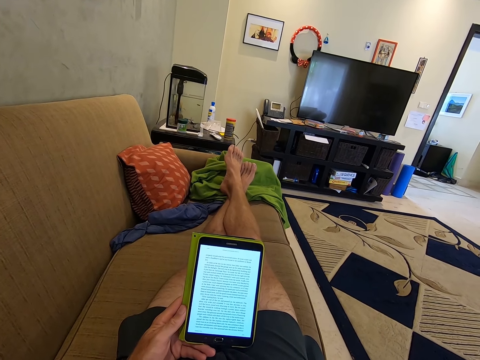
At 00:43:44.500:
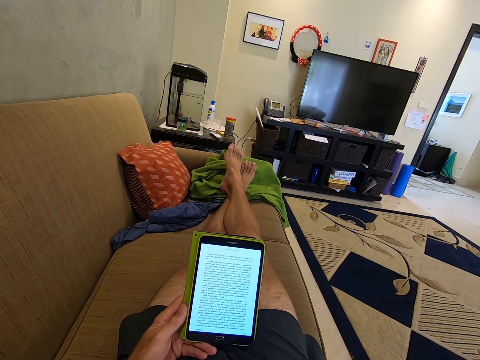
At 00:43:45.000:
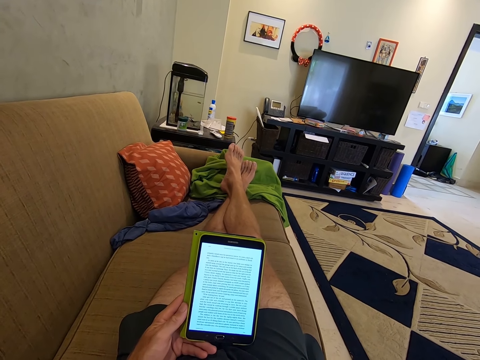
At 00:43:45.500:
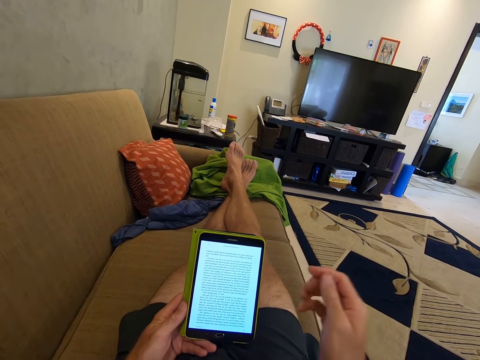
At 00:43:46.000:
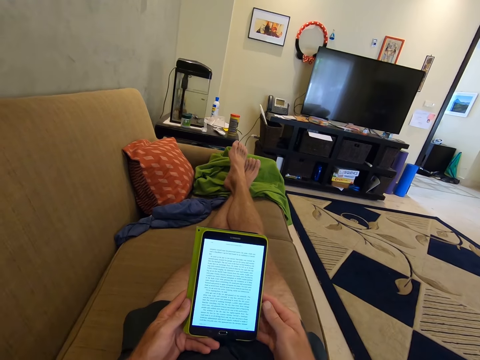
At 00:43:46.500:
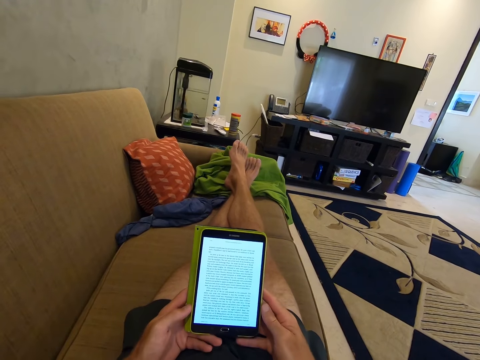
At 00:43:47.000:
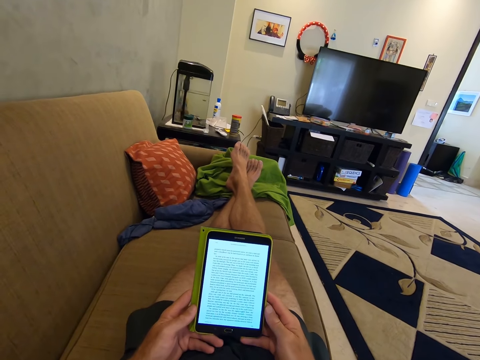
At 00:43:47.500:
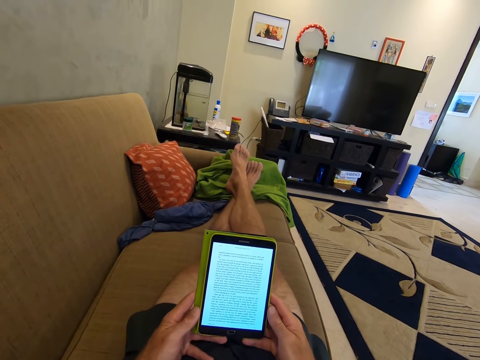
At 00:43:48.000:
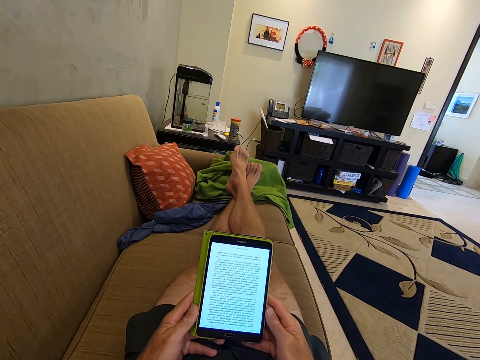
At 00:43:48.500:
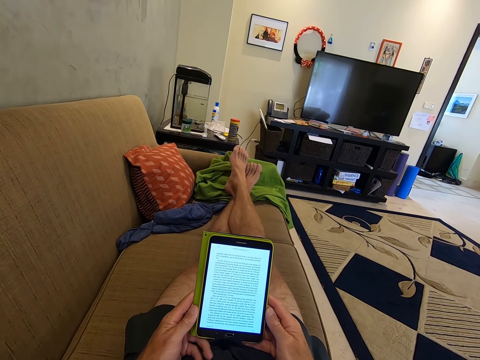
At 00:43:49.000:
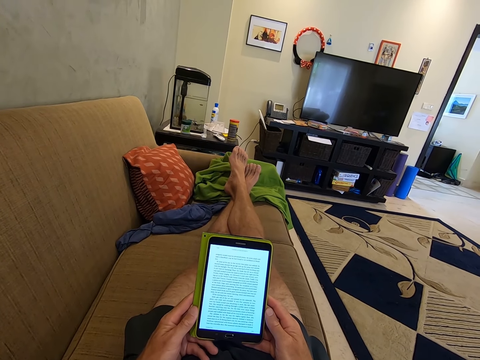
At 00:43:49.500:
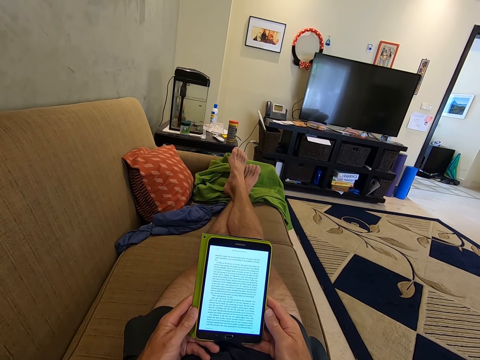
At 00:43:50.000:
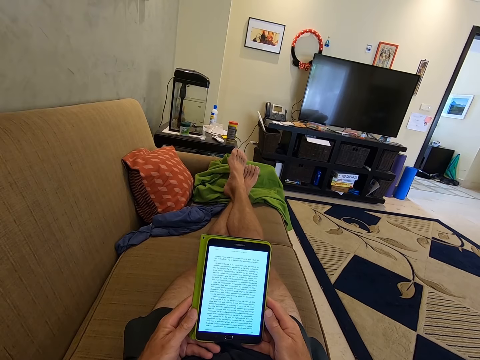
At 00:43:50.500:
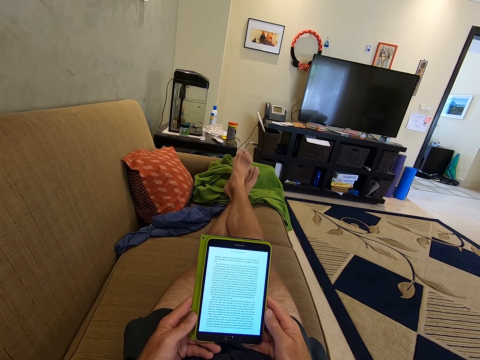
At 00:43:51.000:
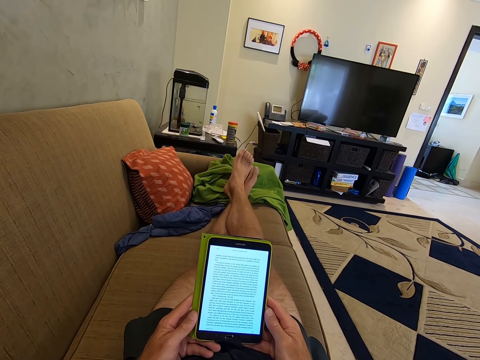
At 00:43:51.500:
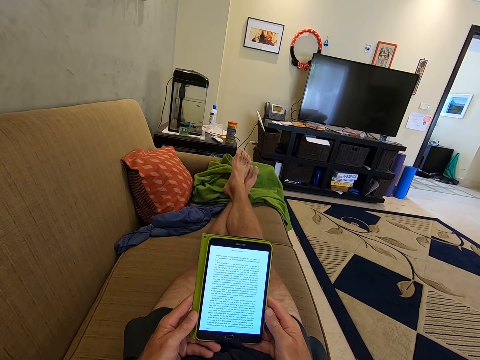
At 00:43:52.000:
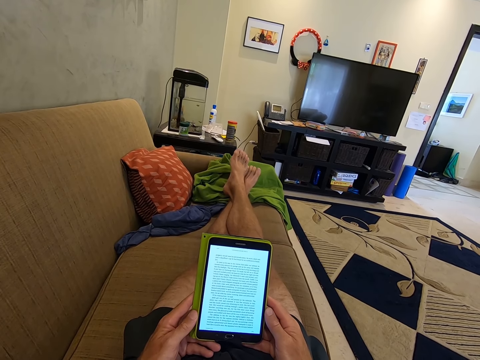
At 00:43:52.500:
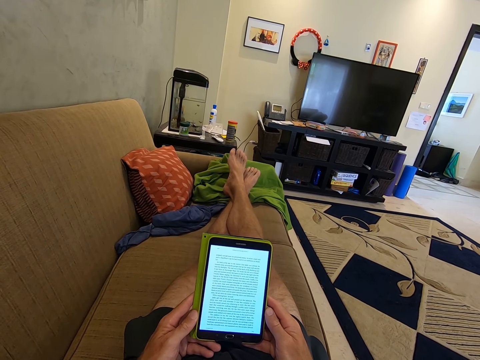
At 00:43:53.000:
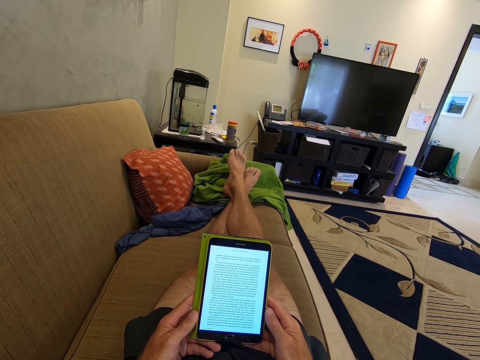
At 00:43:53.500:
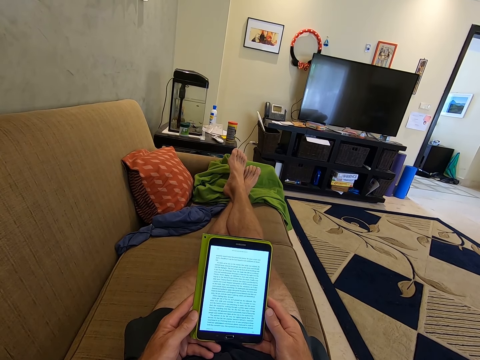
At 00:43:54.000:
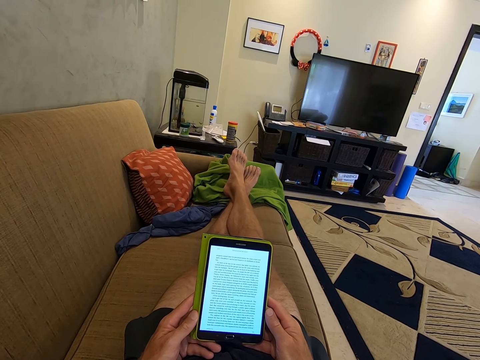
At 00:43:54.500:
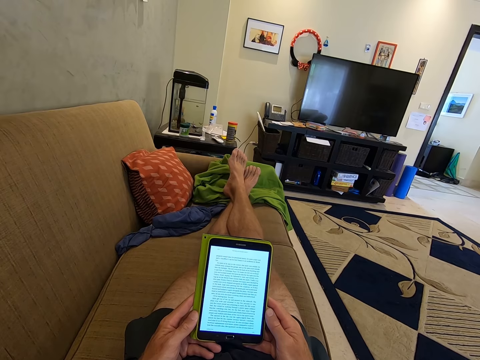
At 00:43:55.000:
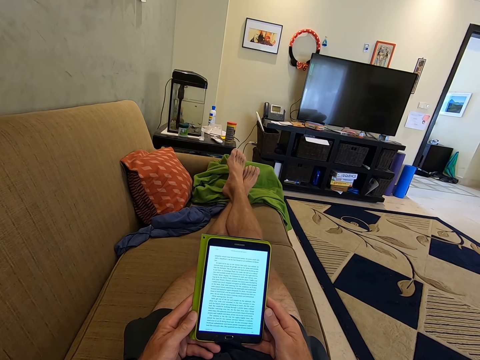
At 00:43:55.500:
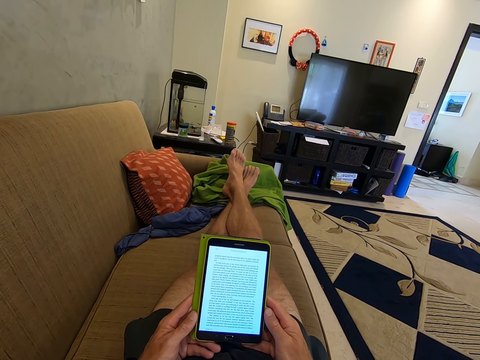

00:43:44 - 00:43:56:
The camera wearer holds the mobile phone with the right hand. They stare at the mobile phone.

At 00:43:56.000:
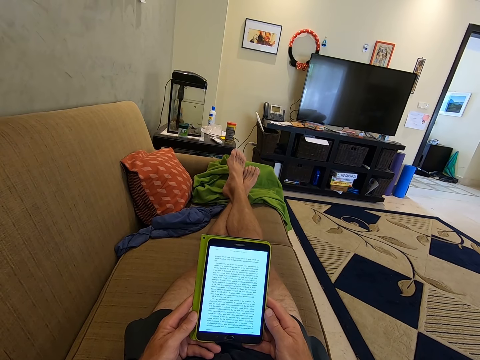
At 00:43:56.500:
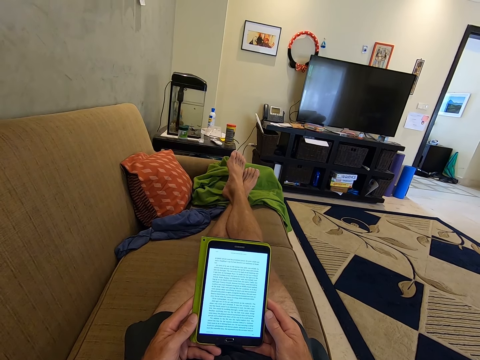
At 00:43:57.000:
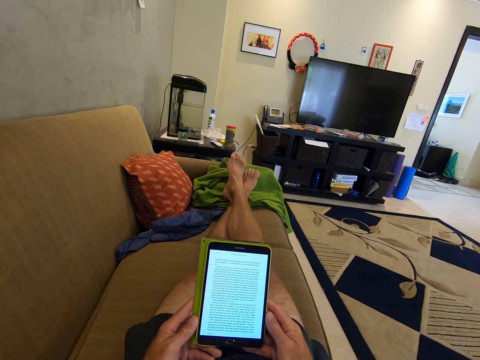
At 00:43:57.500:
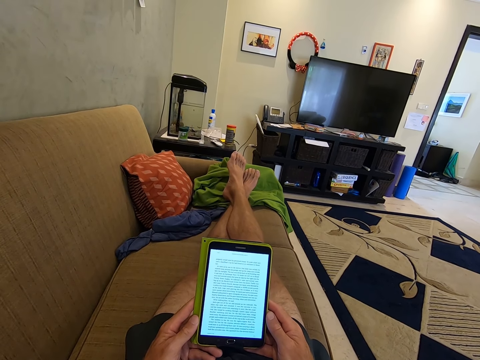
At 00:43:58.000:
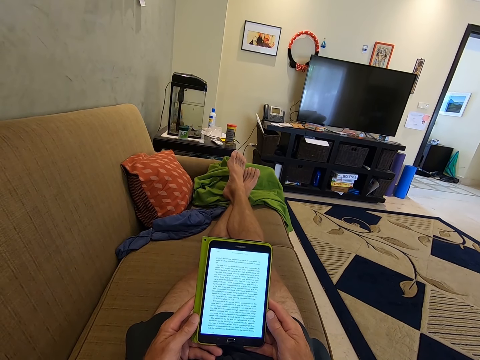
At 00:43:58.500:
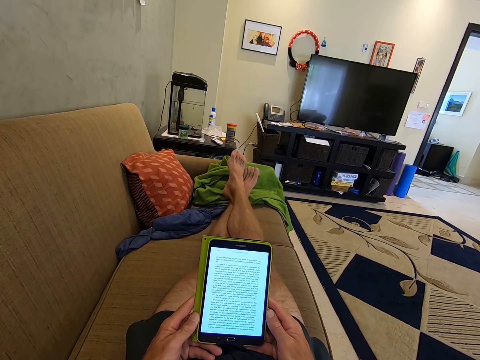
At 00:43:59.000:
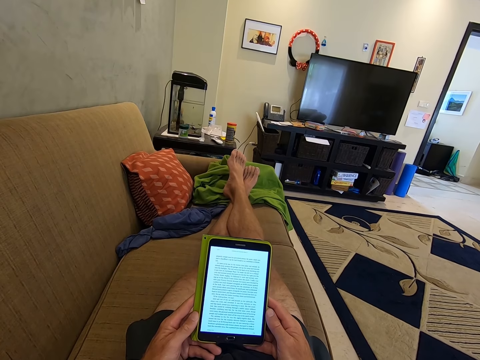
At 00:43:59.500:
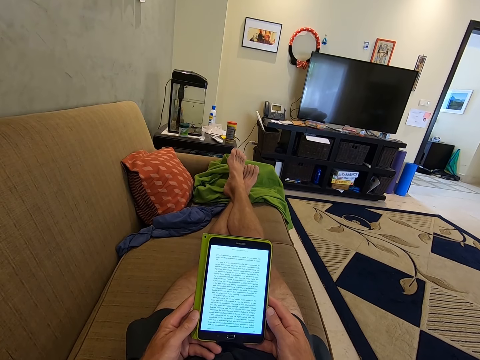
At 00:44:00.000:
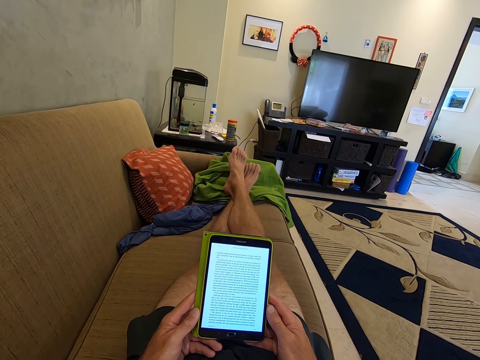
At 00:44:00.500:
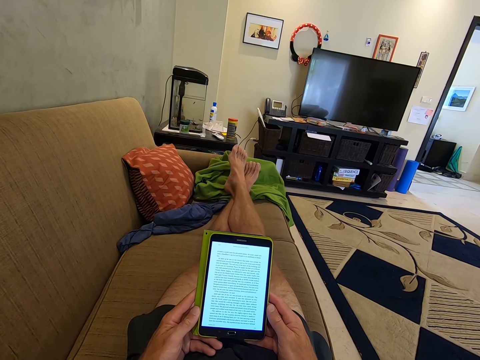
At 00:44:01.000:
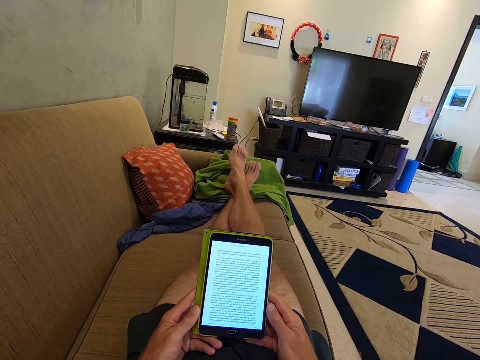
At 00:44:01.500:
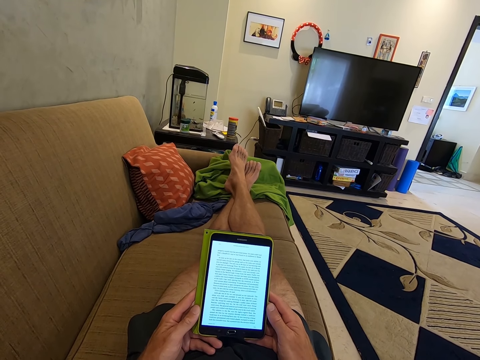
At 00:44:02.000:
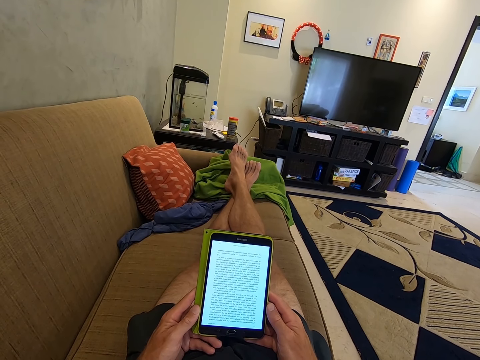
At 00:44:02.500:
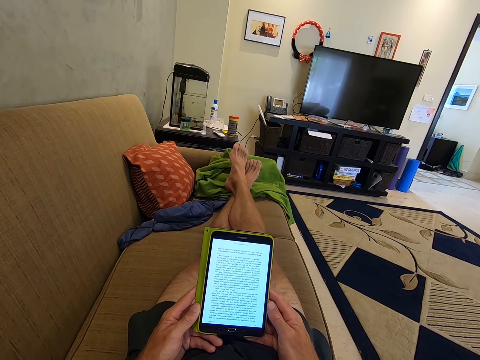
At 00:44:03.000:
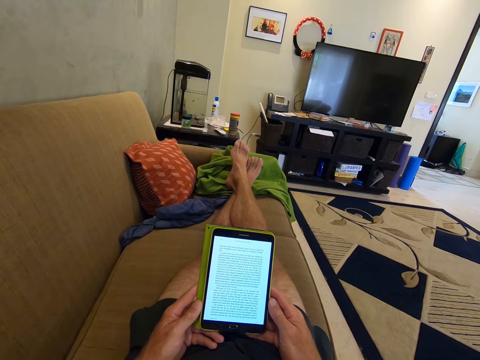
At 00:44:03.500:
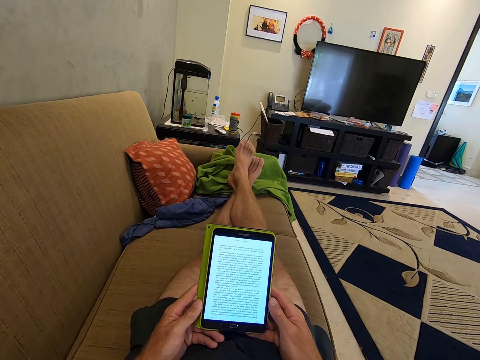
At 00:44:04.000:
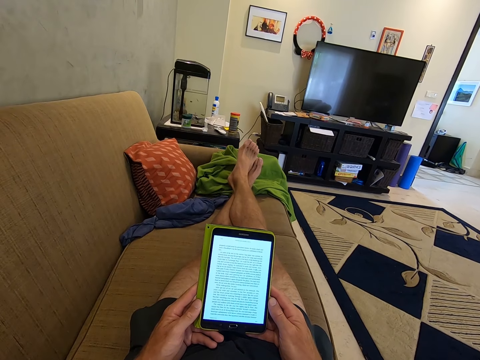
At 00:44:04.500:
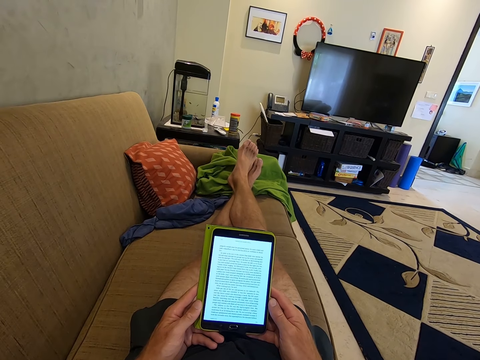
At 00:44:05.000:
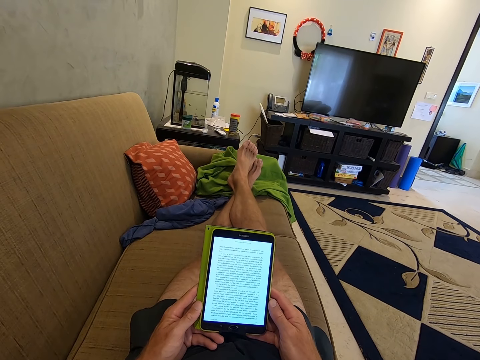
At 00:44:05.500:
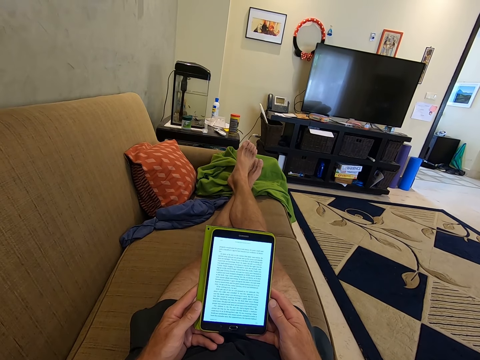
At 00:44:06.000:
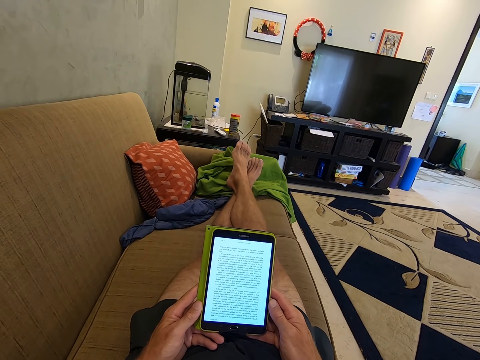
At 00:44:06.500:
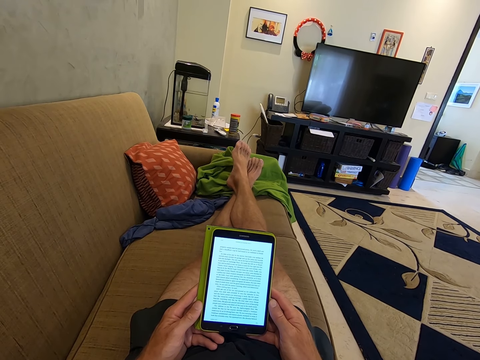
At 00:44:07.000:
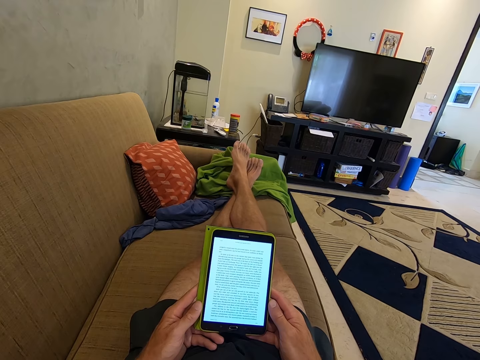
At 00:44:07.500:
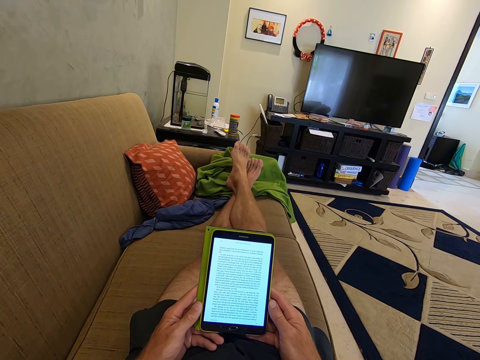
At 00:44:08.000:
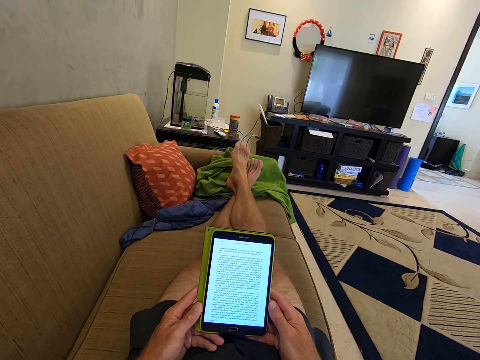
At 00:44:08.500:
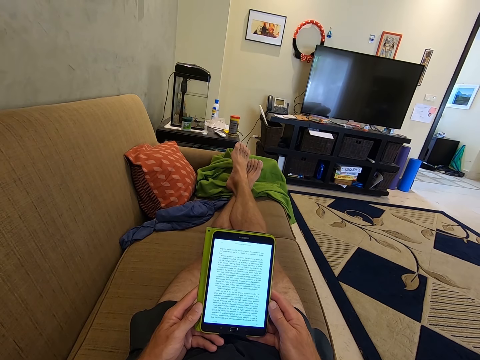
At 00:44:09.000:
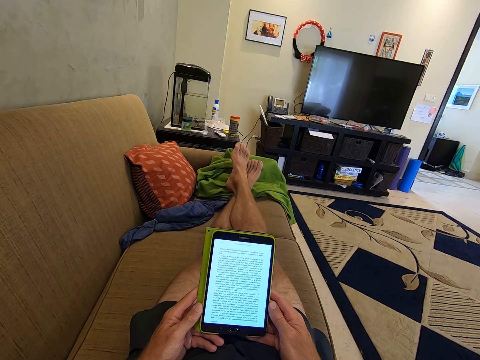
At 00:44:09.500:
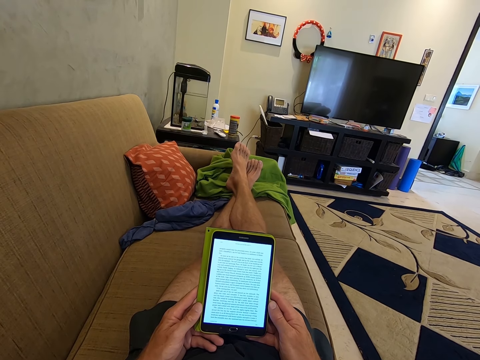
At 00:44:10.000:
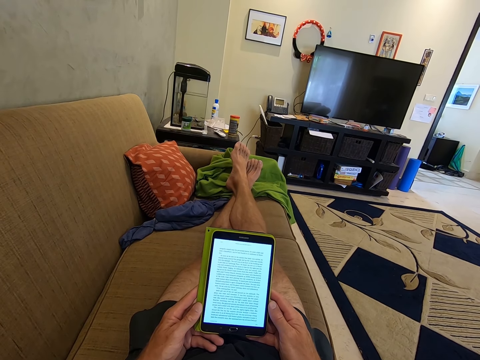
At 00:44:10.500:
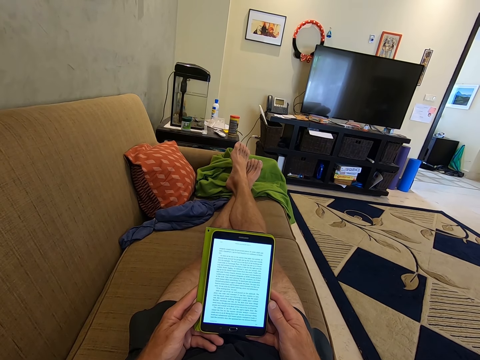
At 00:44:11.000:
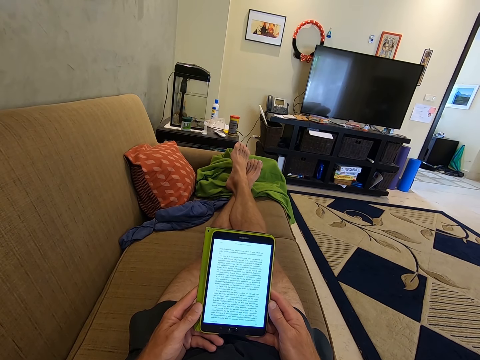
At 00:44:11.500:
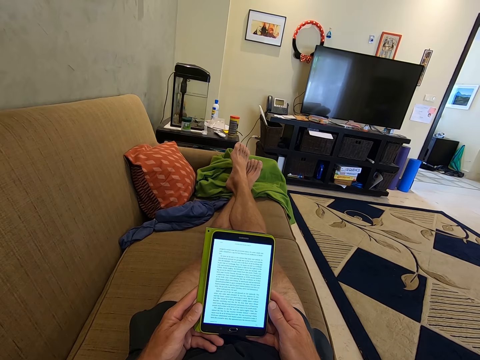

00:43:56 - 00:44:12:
The camera wearer stares at the tablet phone. They stare at the tablet phone again.
